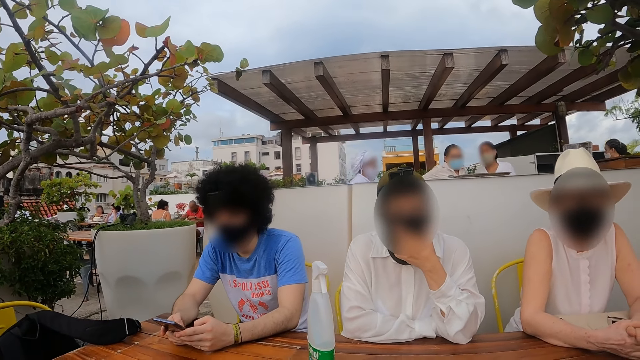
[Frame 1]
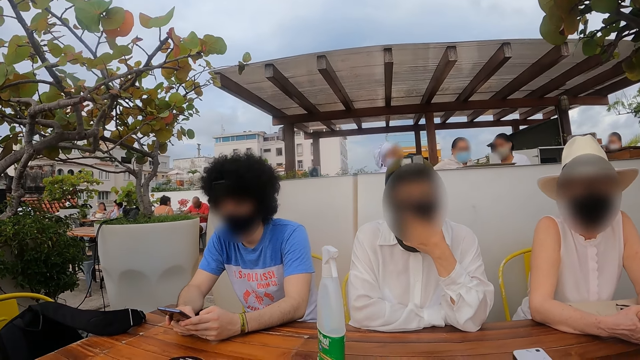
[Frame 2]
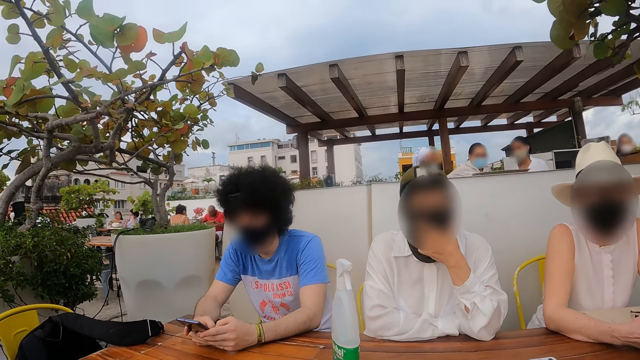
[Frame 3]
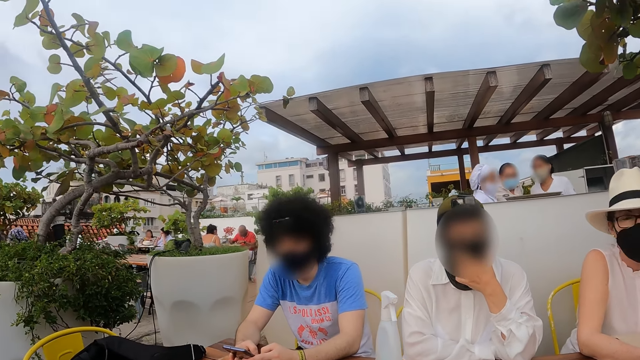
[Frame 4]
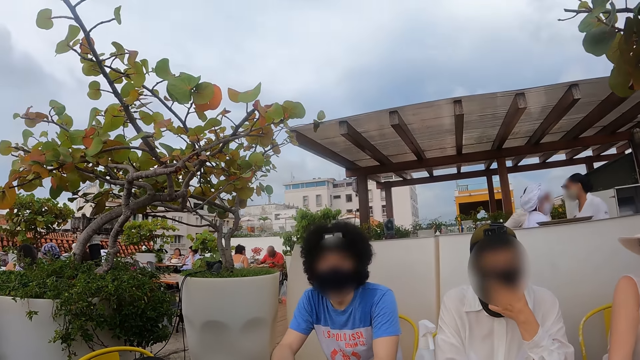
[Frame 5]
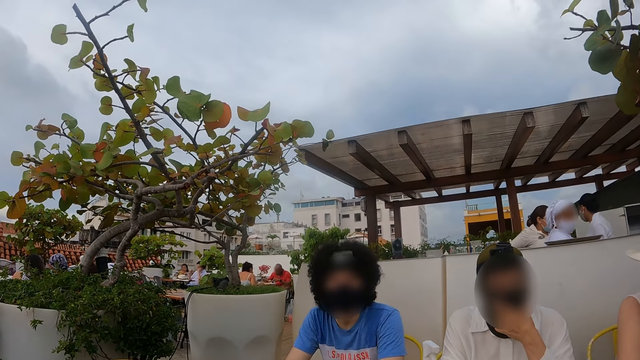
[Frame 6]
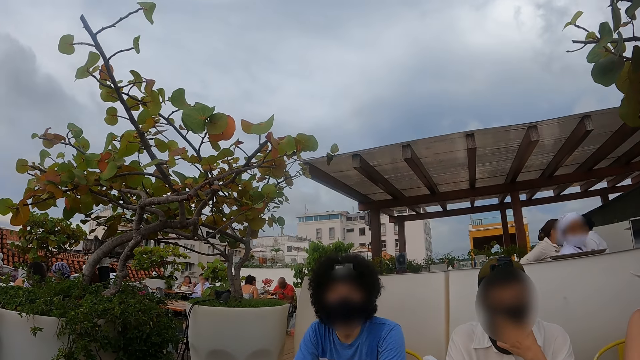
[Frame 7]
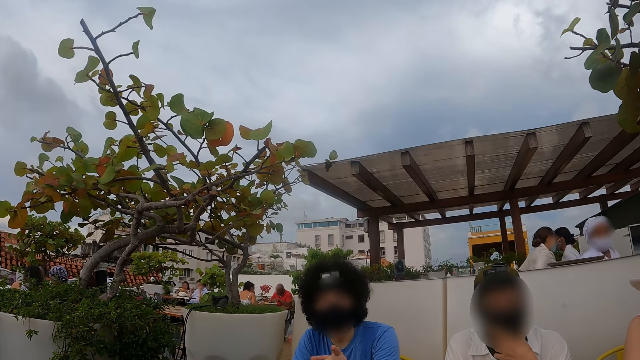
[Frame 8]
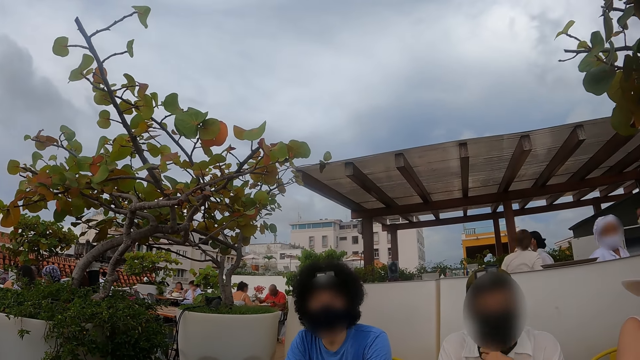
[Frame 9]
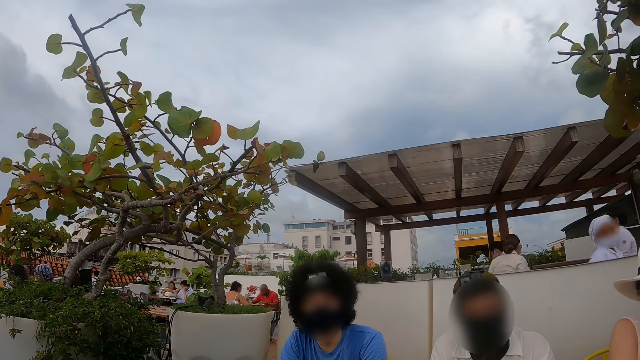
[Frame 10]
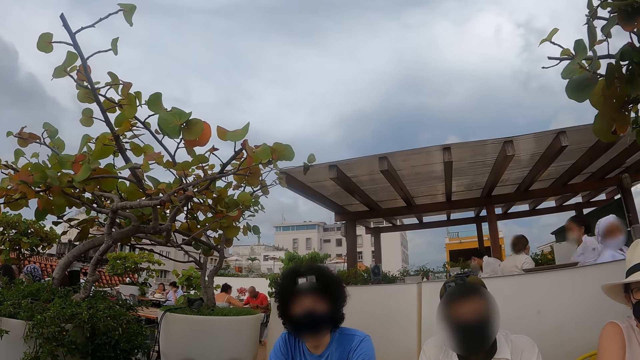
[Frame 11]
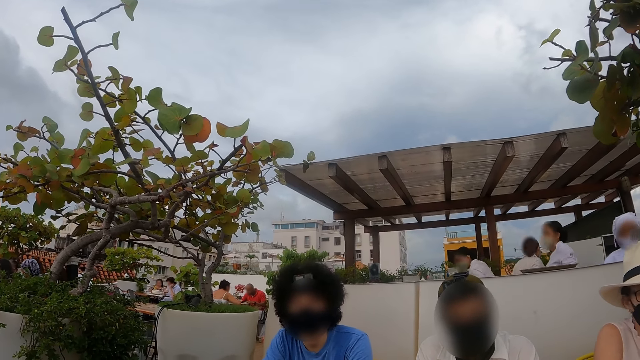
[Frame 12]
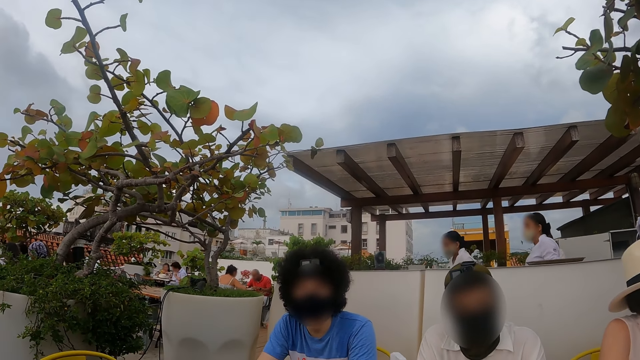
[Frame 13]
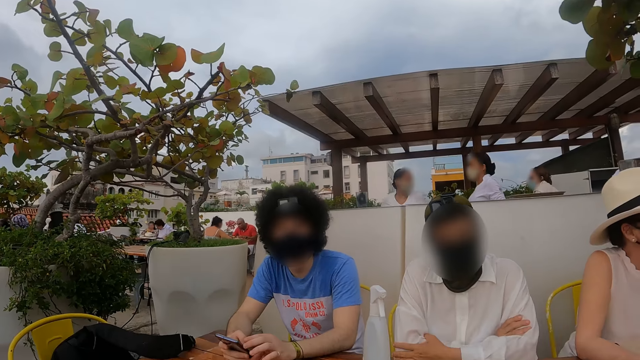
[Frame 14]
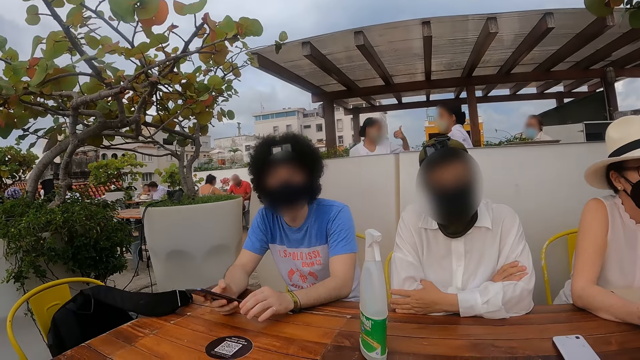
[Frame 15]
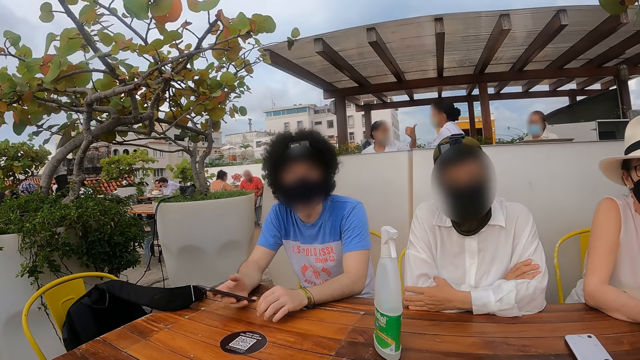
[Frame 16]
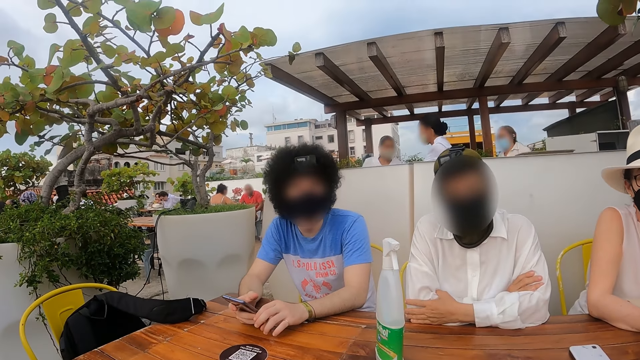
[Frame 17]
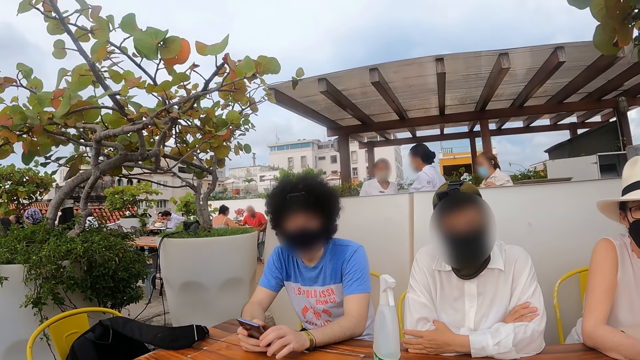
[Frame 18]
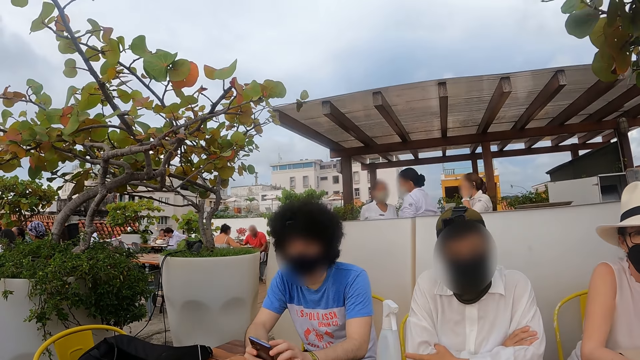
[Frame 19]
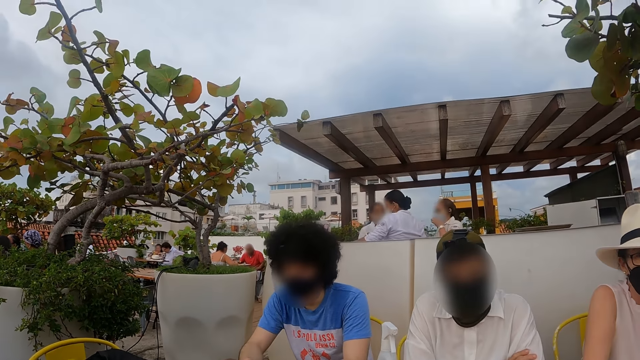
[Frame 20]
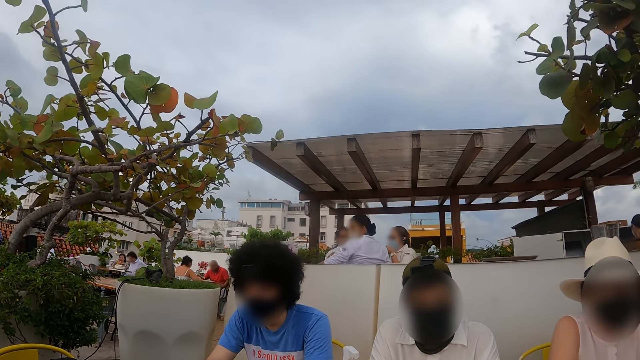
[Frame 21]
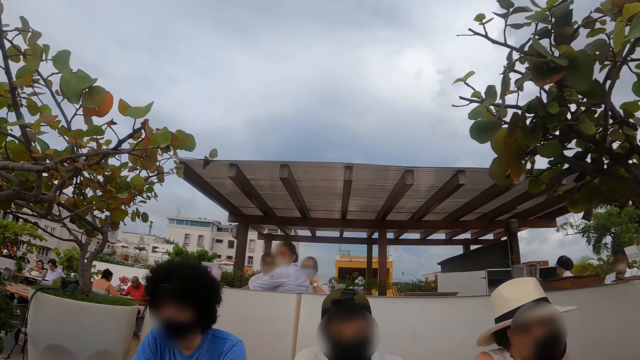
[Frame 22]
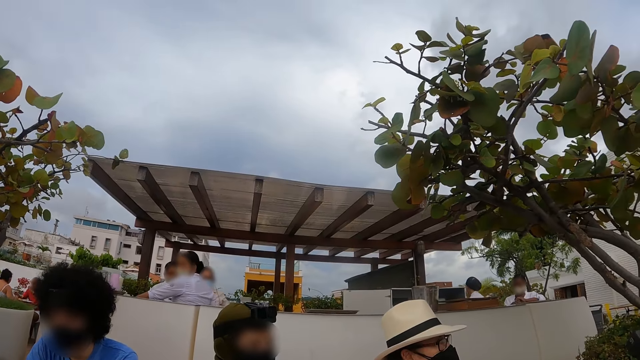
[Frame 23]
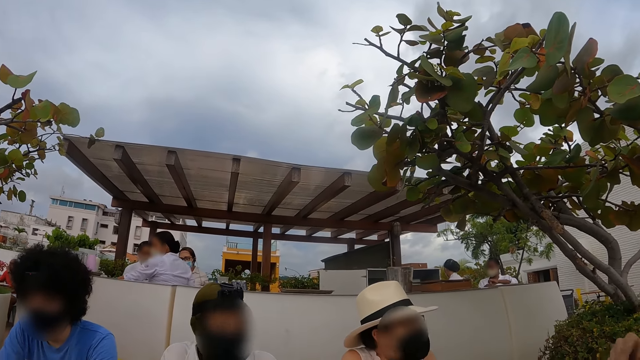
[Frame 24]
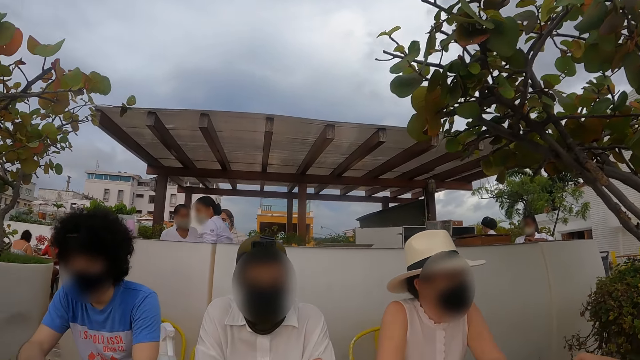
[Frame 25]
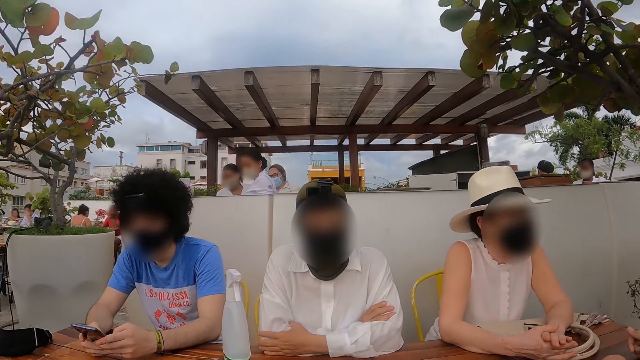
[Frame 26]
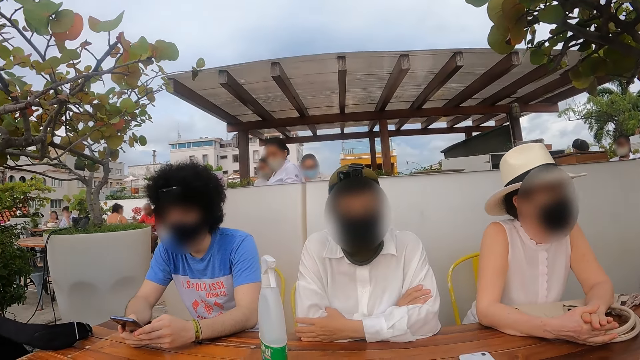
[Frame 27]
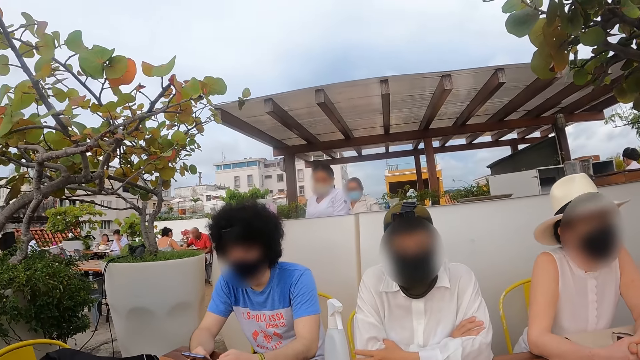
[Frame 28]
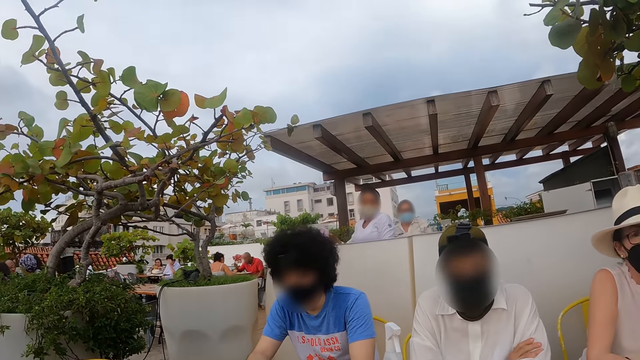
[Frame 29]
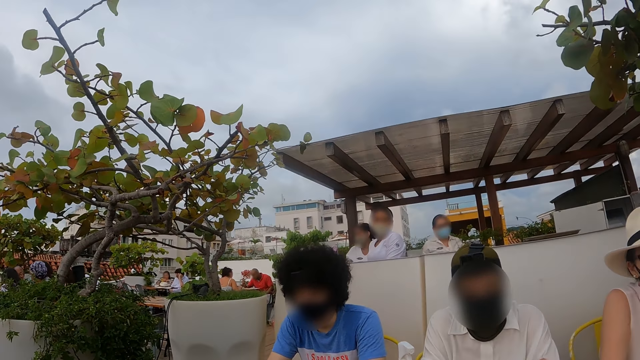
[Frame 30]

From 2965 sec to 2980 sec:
The camera wearer looks at a man. The man talks to the camera wearer. The camera wearer looks at a woman.

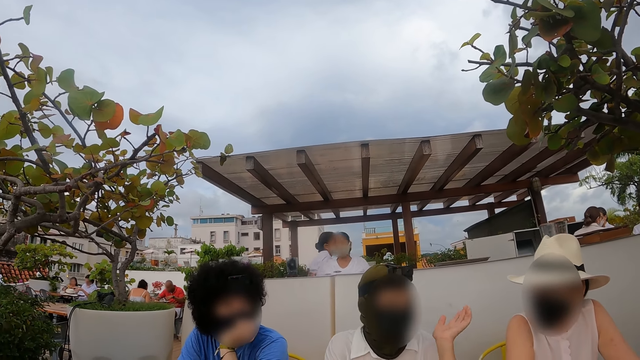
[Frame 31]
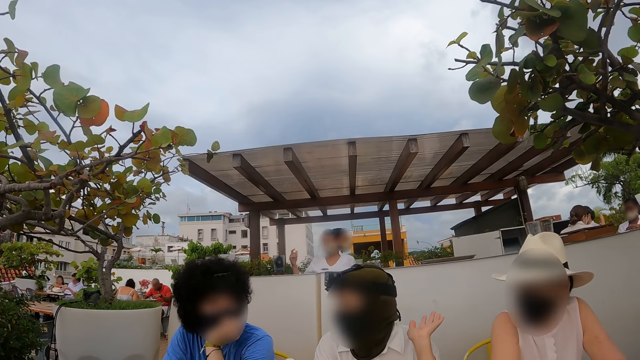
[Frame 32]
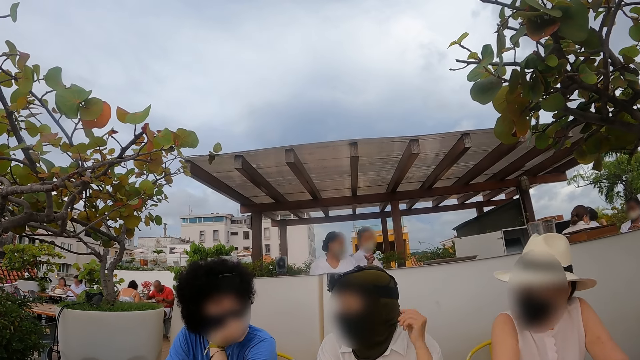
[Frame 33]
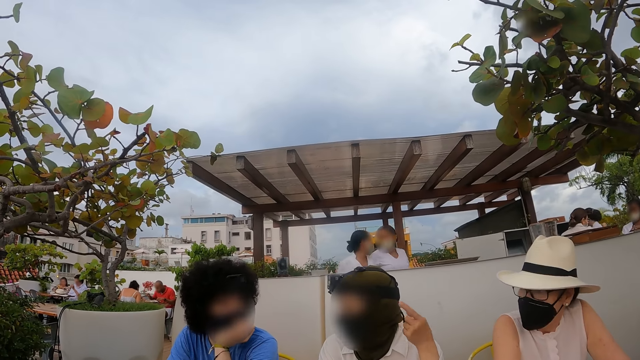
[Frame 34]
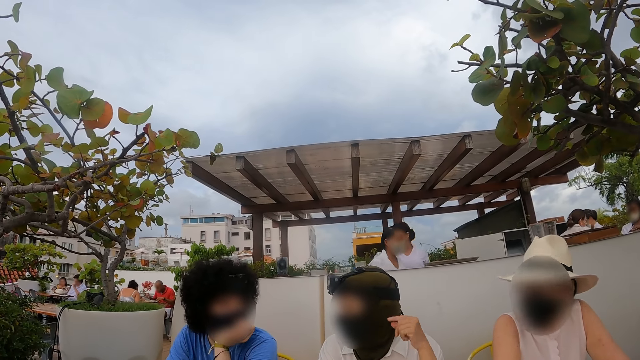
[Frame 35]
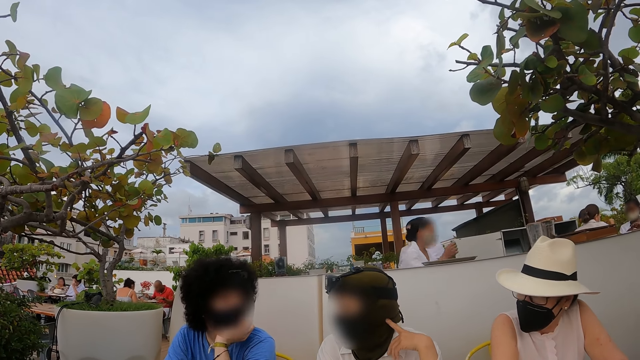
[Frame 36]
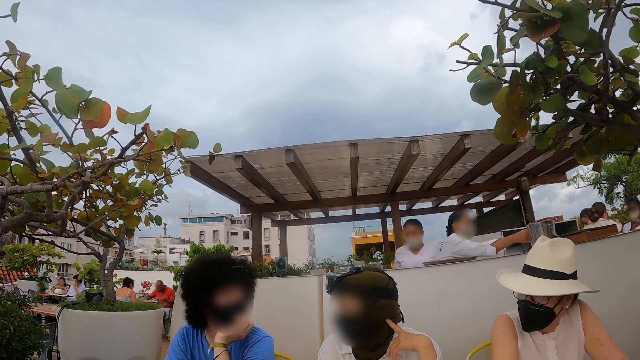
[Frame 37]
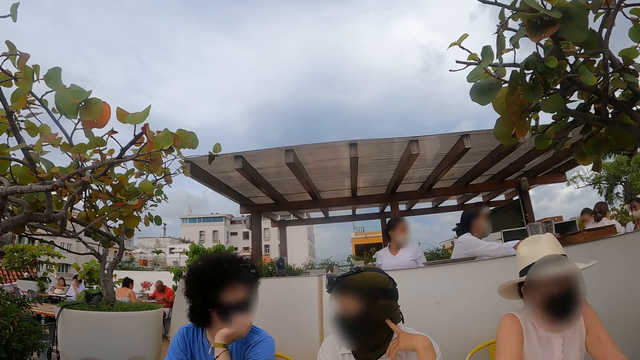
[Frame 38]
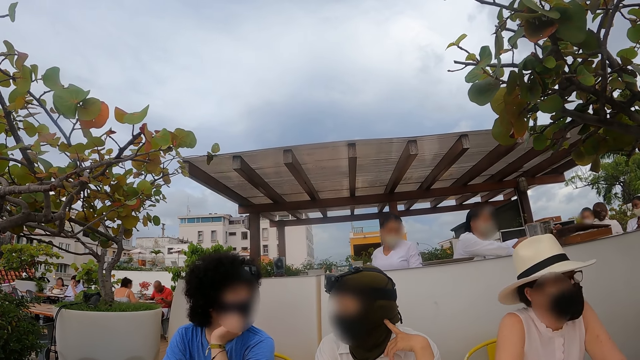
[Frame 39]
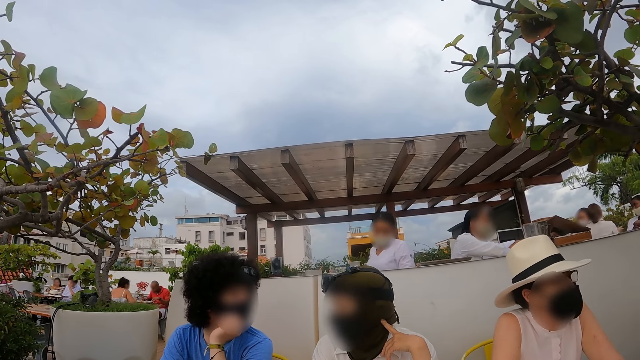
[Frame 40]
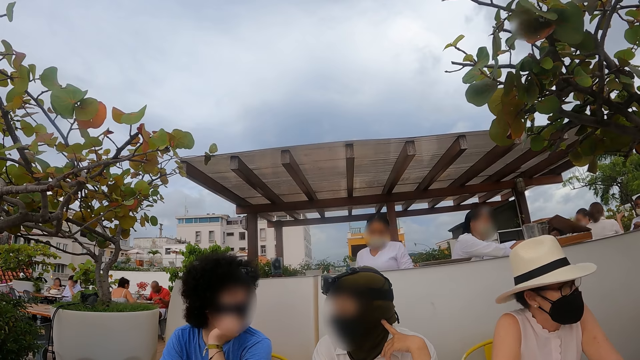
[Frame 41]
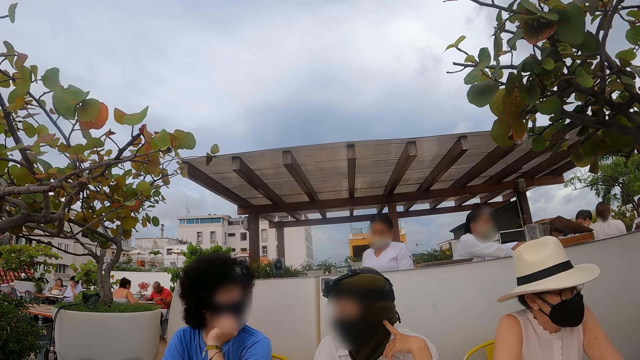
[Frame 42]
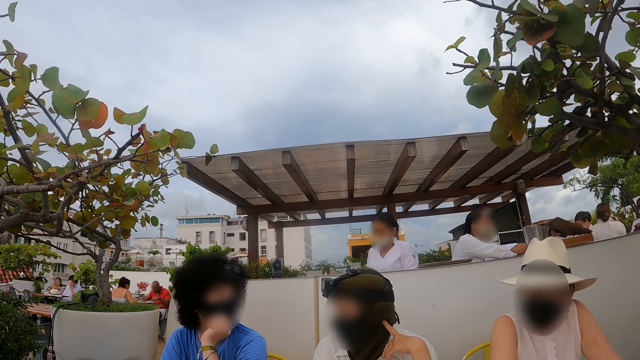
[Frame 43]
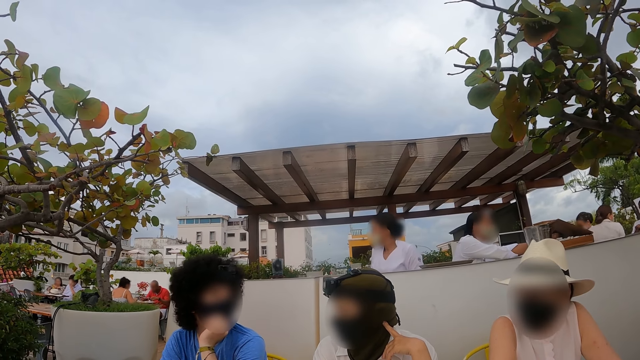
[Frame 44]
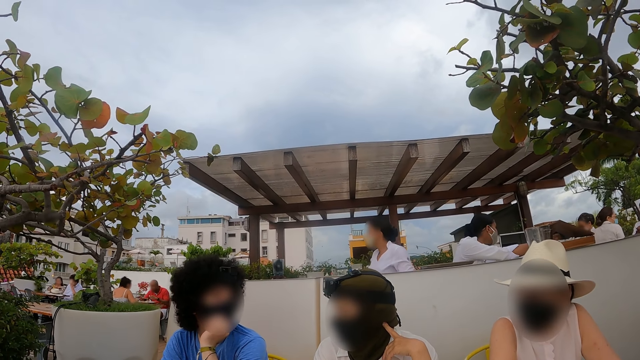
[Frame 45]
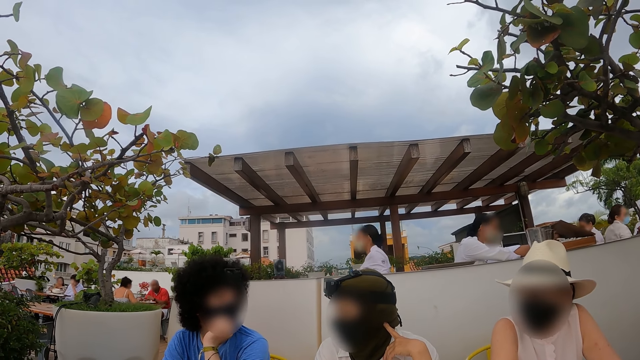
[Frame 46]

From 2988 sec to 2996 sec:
A woman converses with friends.
